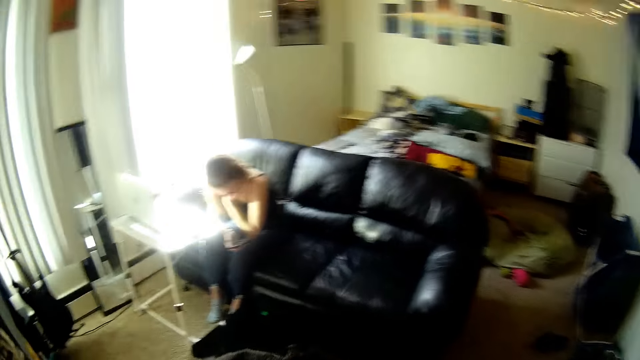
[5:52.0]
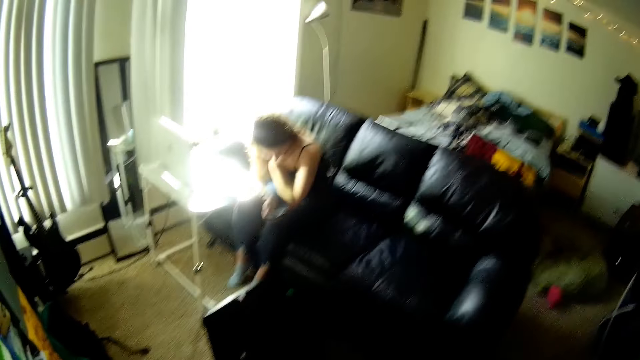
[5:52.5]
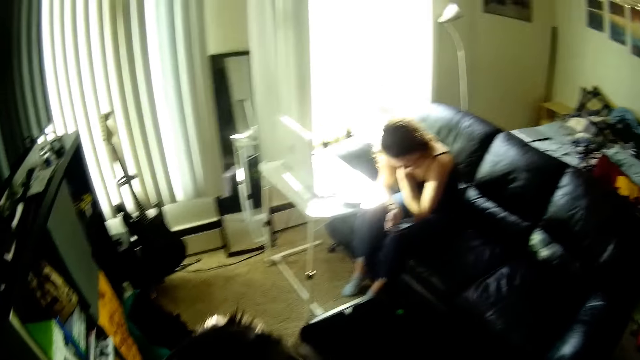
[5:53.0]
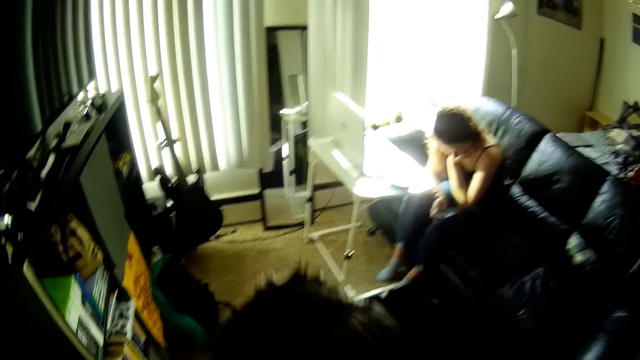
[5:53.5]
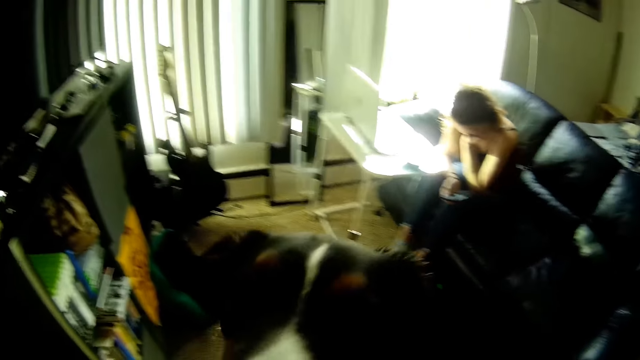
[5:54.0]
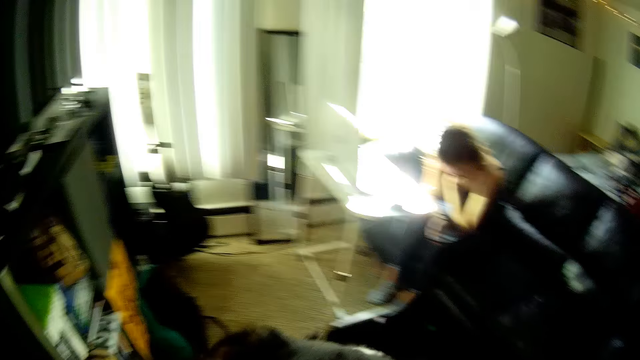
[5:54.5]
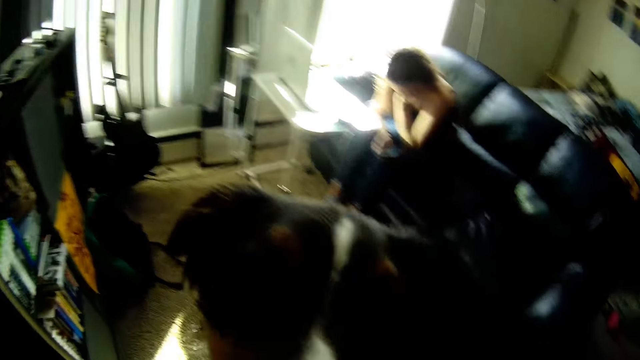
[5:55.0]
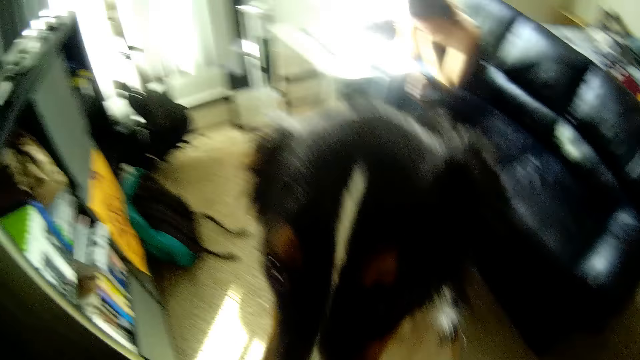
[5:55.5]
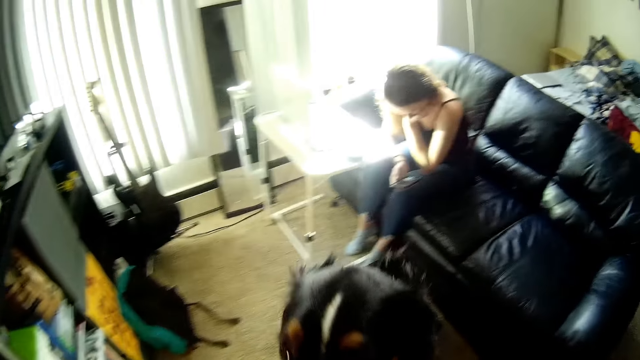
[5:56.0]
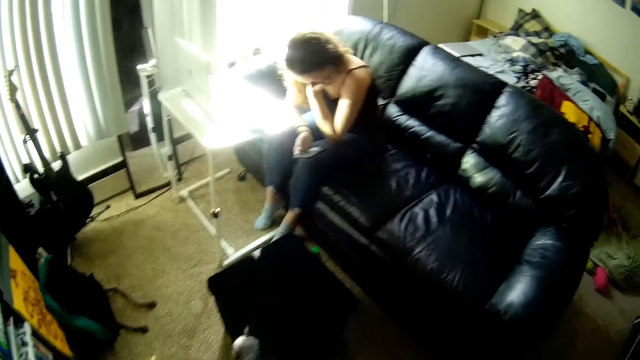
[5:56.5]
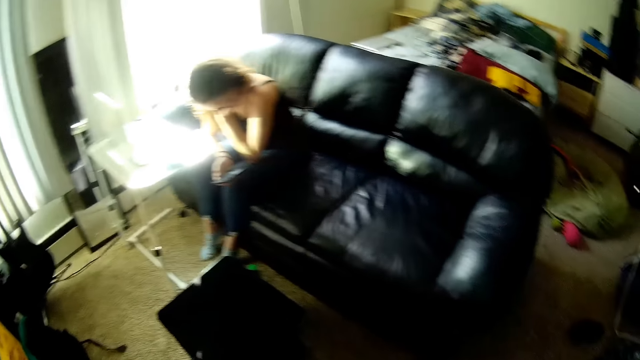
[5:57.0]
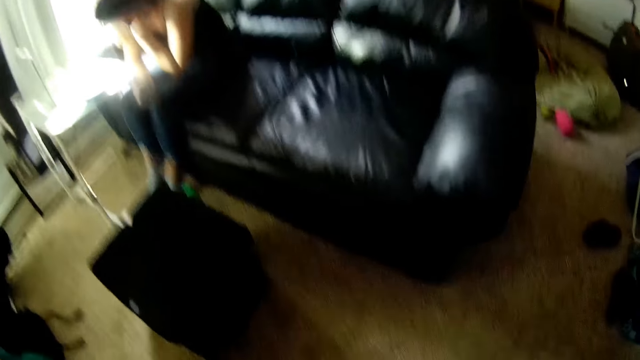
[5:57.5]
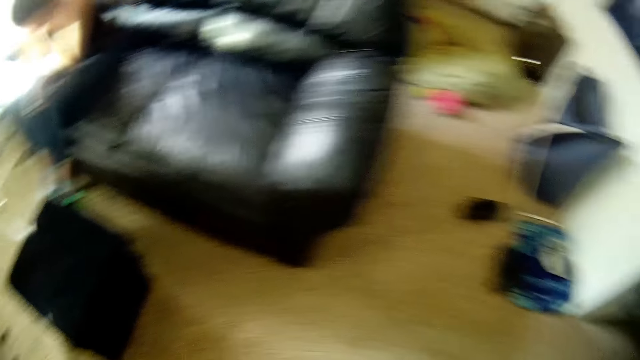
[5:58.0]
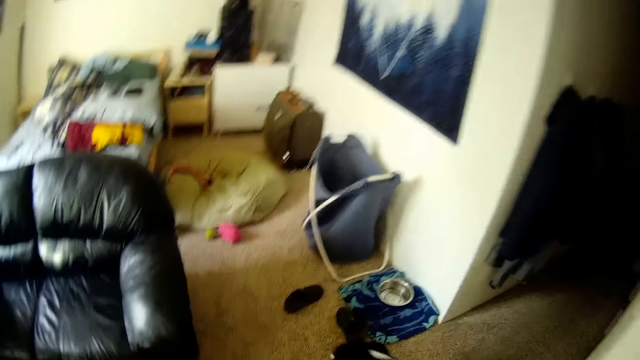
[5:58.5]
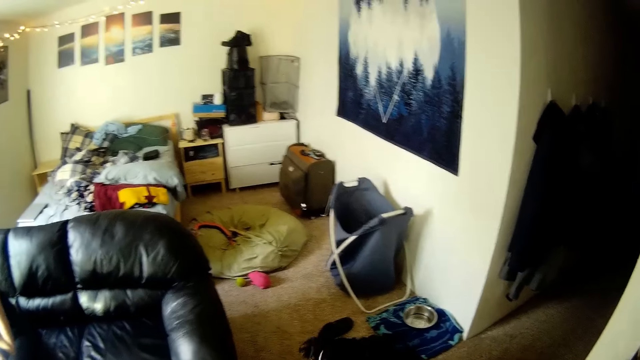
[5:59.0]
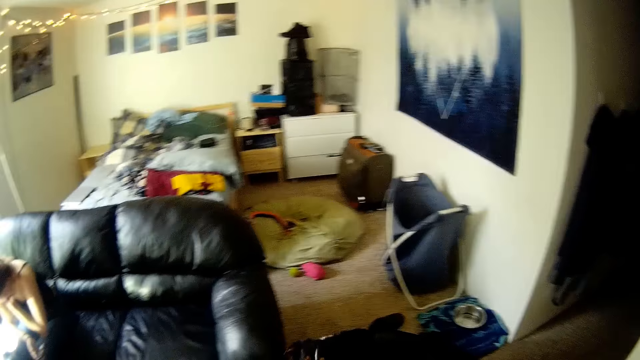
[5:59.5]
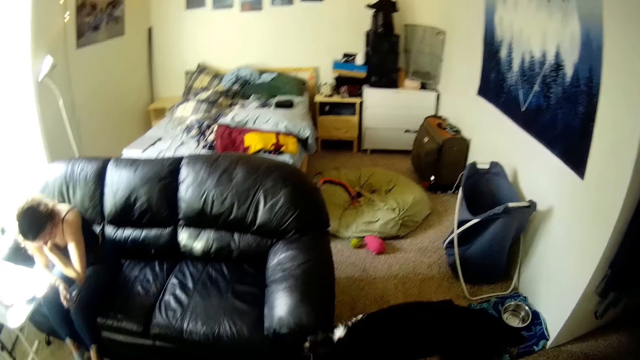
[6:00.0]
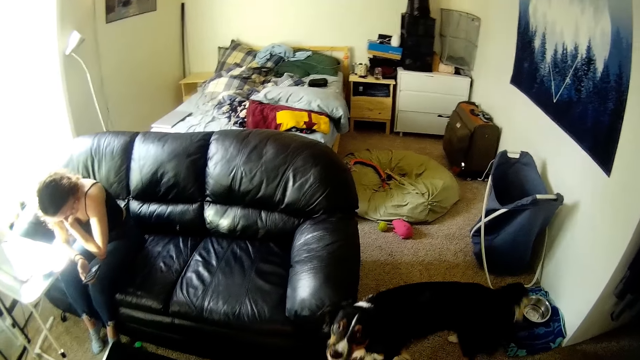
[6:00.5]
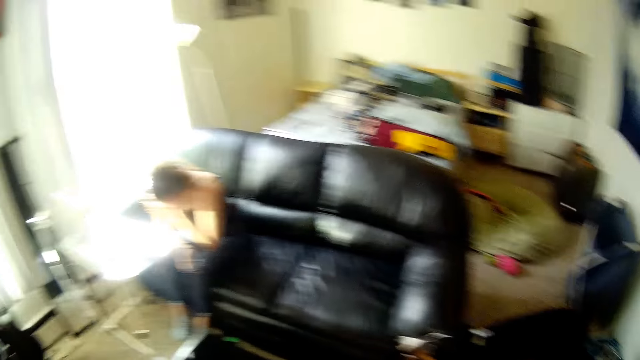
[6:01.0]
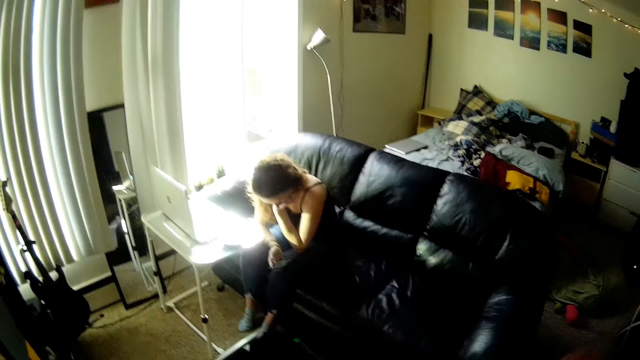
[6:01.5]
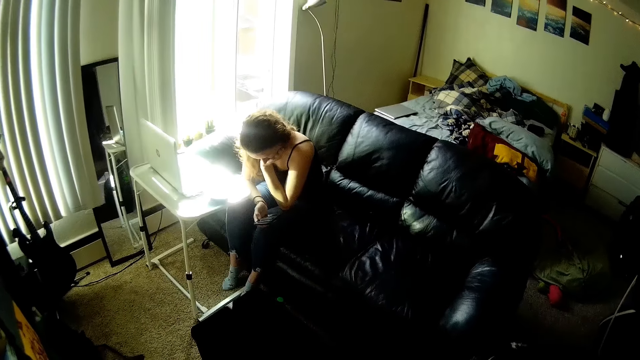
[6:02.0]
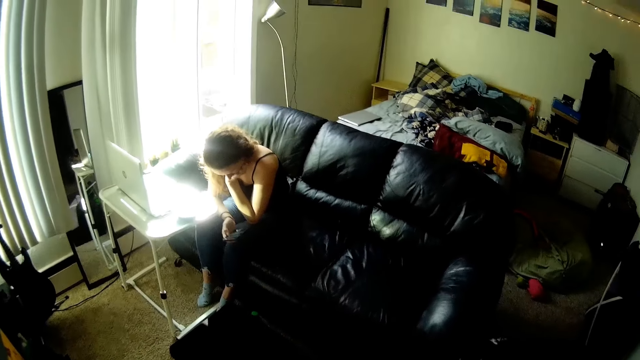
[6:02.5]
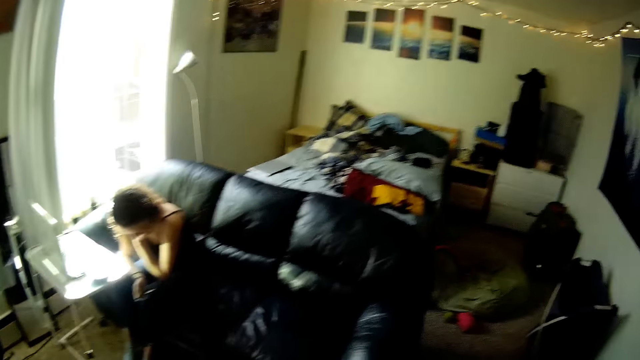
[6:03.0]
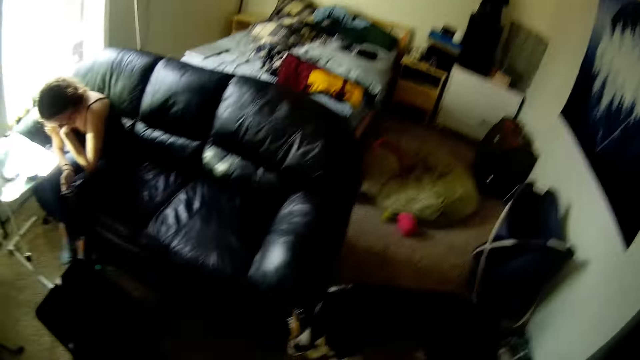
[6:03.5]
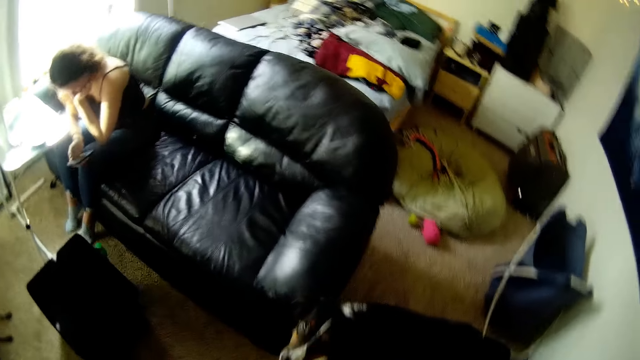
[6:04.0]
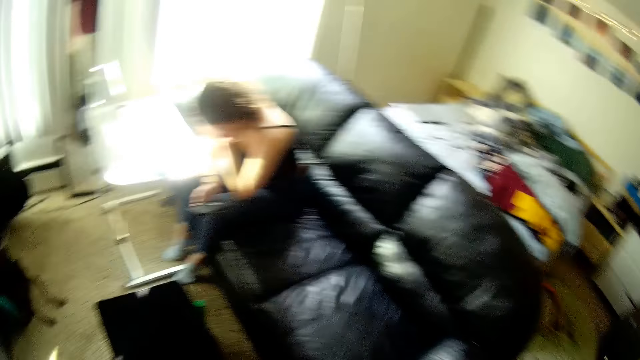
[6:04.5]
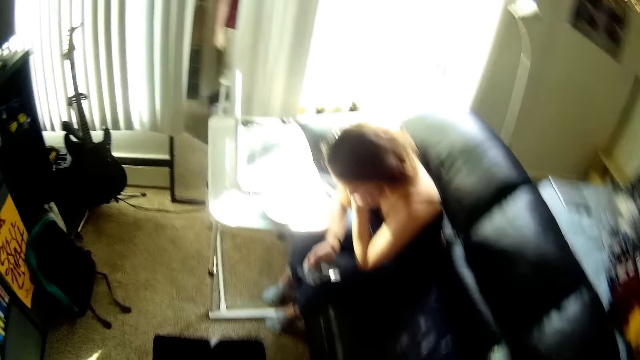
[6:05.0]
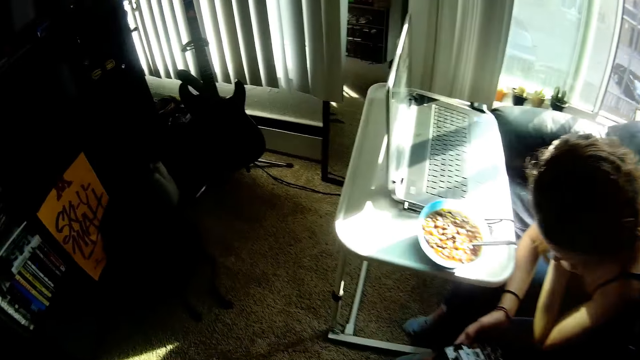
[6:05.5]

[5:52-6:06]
The camera wearer looks around the room.

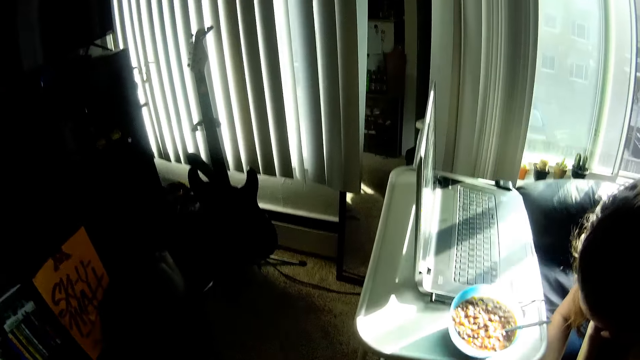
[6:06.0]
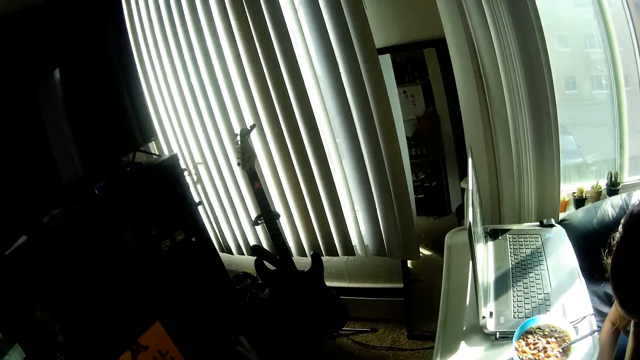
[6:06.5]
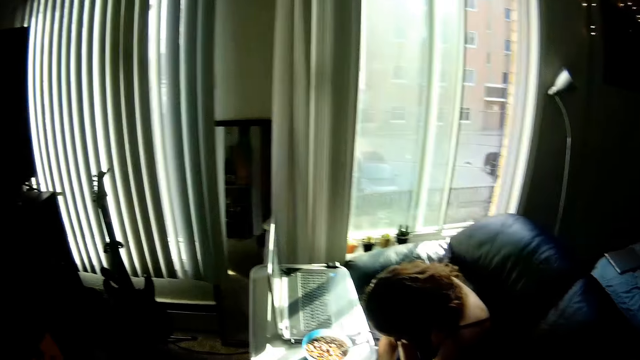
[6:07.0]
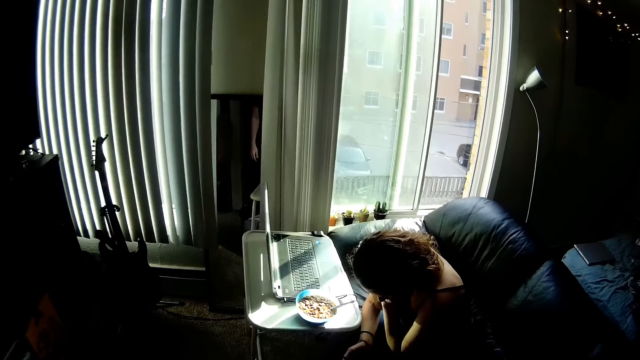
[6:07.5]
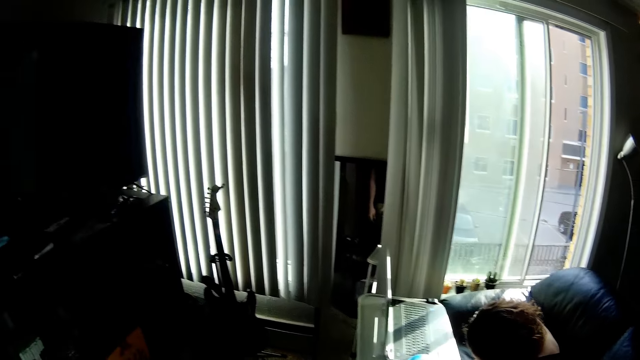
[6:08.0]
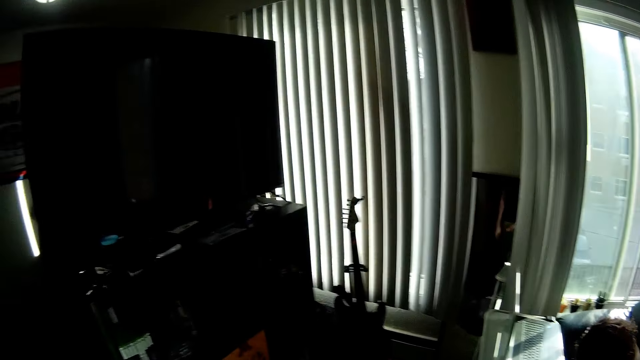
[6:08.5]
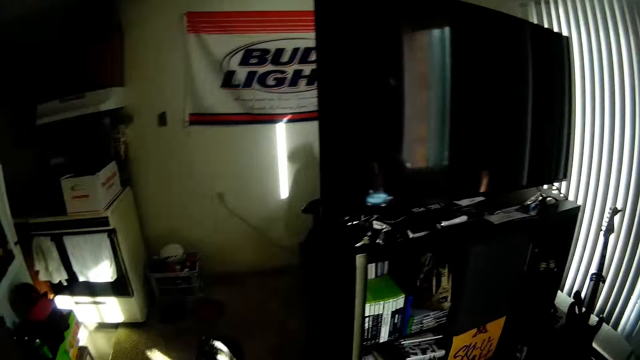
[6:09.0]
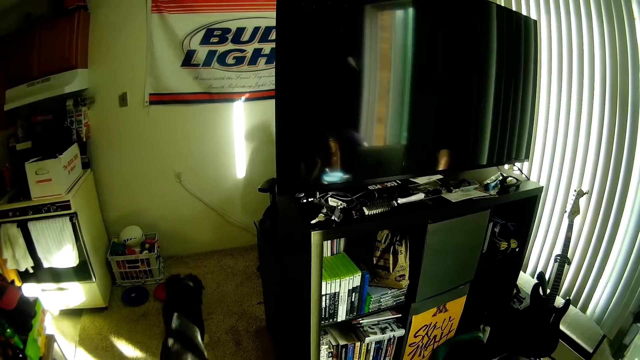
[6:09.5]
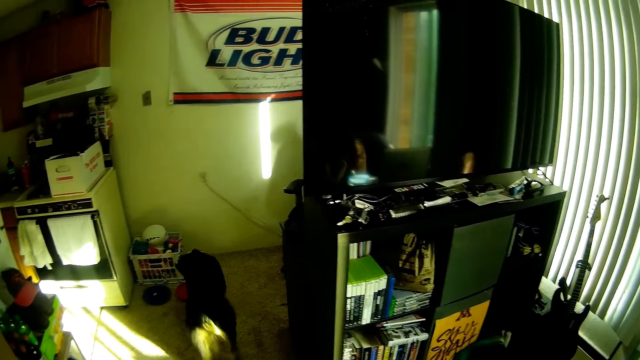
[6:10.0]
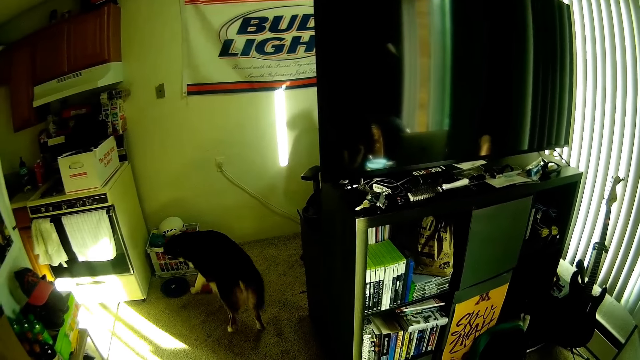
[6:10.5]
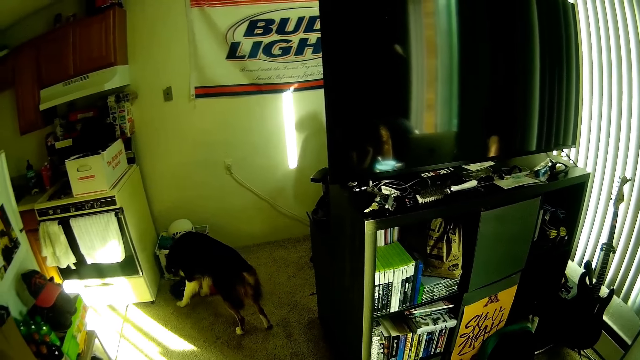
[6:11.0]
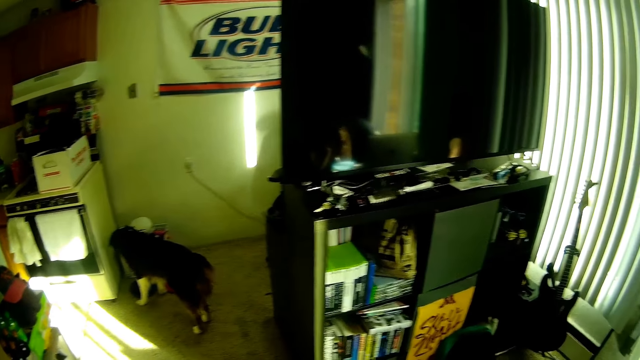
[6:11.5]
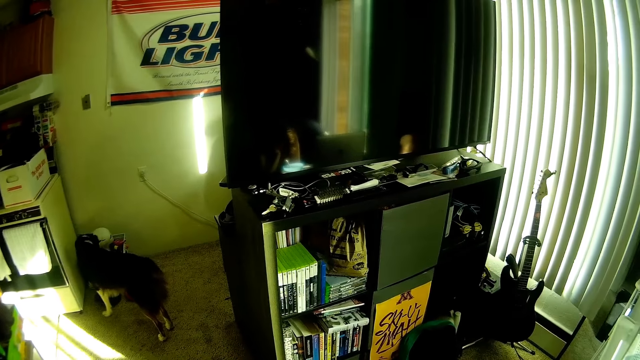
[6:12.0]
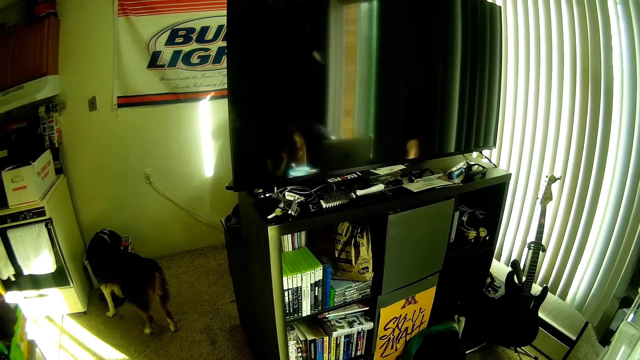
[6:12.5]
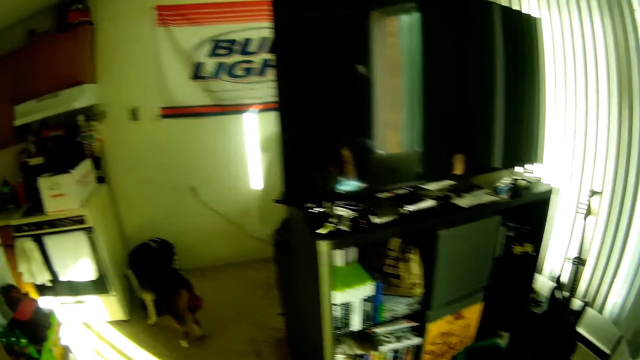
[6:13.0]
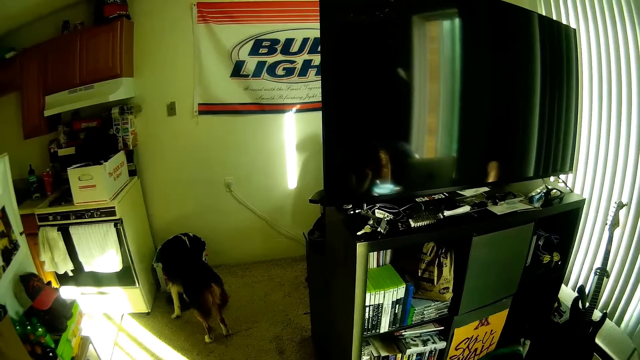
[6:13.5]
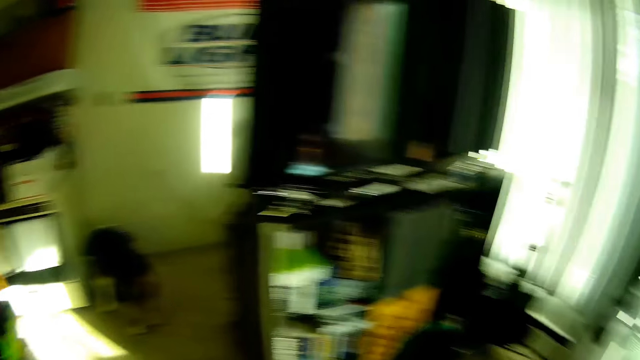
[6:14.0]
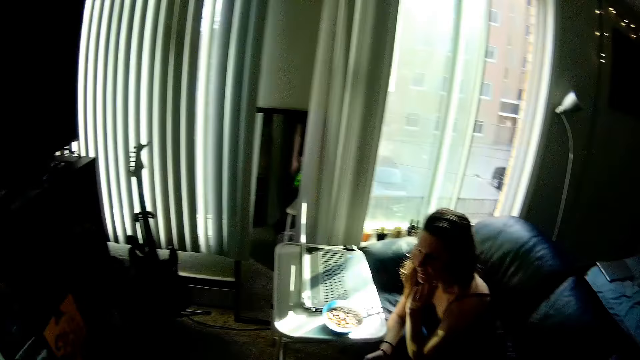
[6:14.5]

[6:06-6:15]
The camera wearer looks at the dog. The dog walks towards a washing machine. The camera wearer looks at a person.
